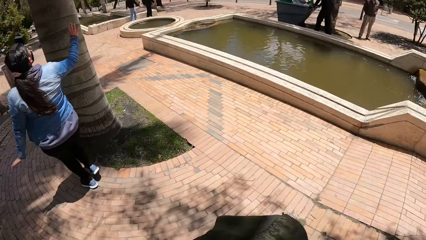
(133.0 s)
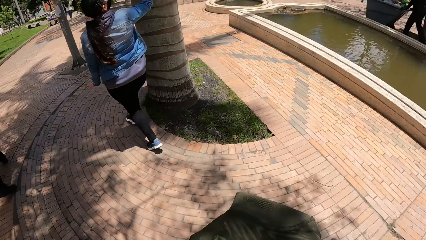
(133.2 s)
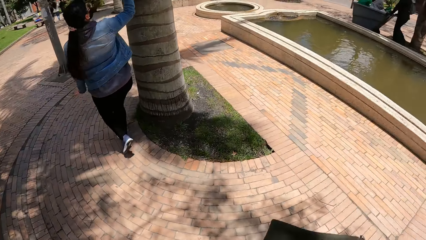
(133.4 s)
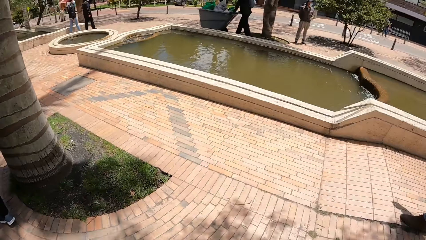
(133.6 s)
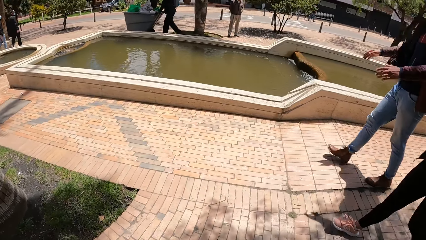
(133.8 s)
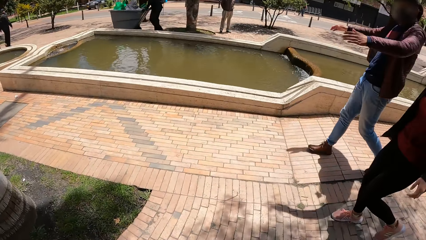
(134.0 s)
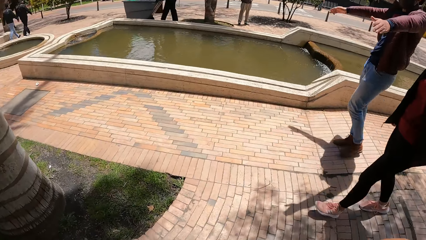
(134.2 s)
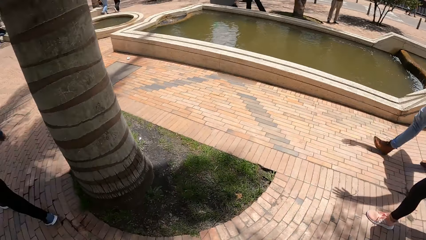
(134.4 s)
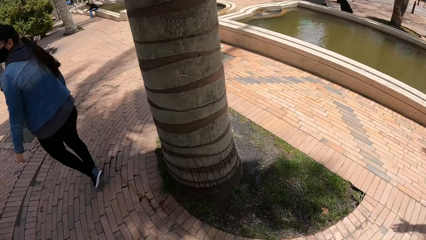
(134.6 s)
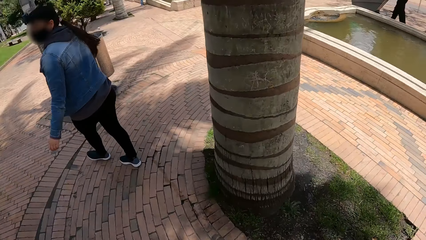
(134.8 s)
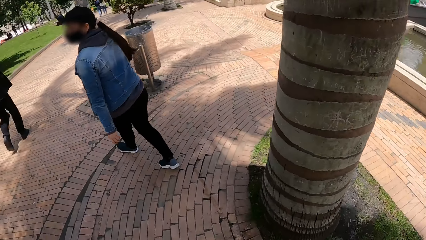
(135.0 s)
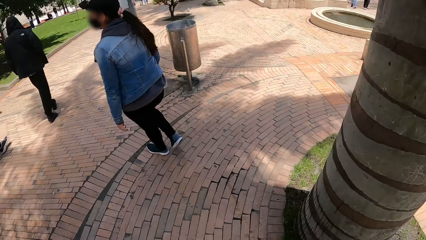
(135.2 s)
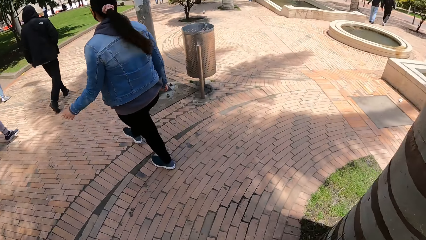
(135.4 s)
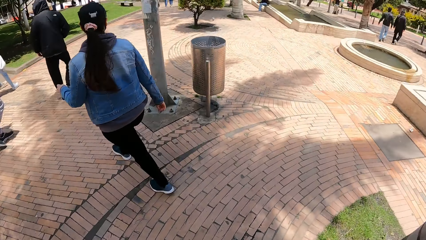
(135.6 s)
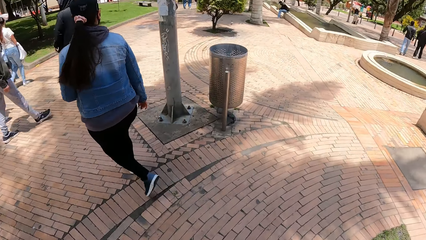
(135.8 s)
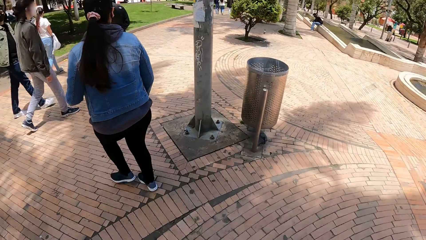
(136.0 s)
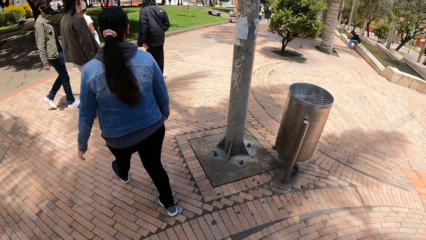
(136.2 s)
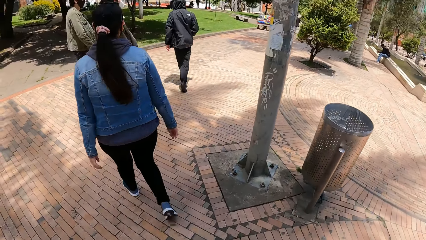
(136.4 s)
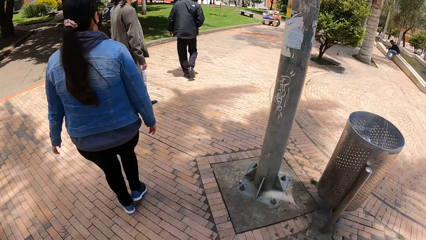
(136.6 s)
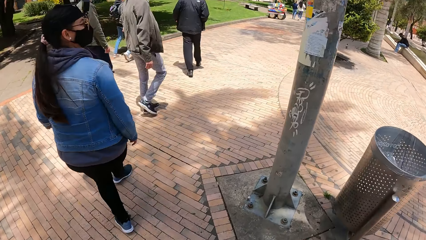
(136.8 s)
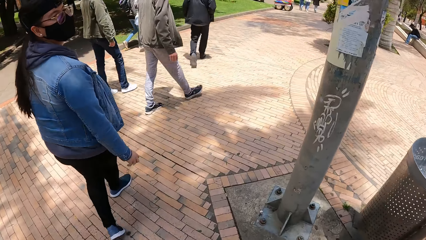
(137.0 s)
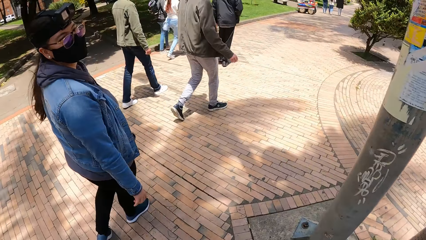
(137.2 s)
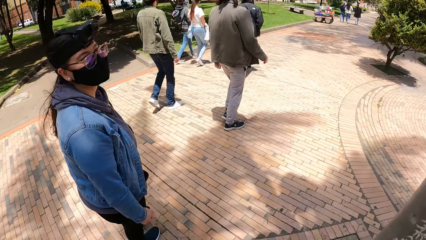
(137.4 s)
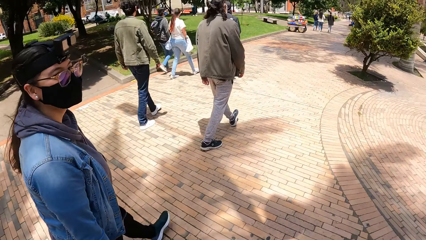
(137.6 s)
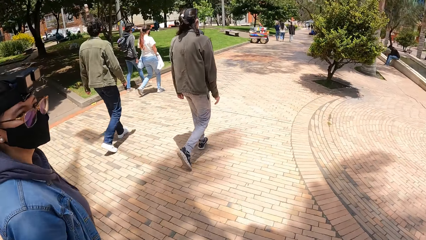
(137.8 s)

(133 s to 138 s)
The woman touches a tree with her right hand.

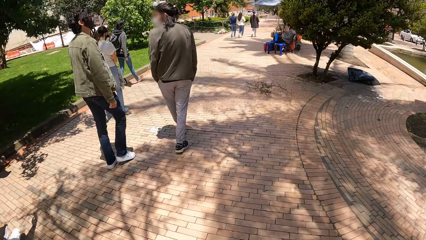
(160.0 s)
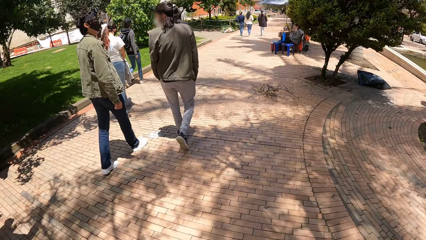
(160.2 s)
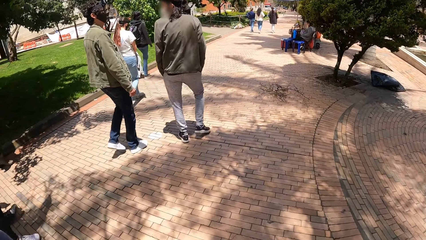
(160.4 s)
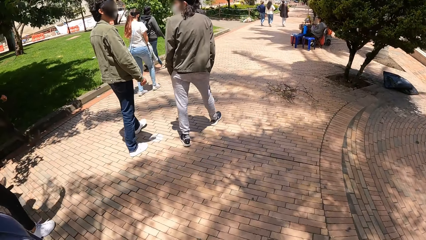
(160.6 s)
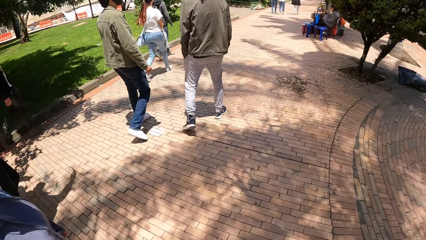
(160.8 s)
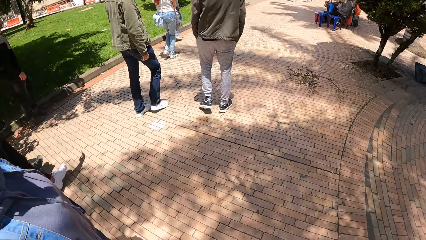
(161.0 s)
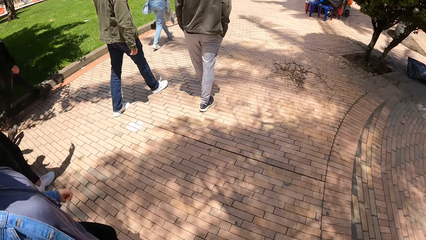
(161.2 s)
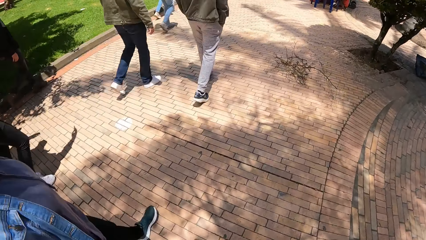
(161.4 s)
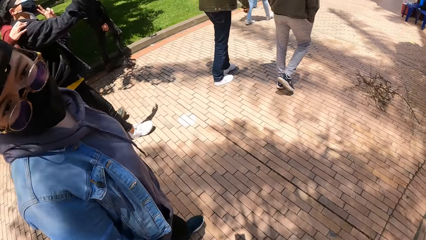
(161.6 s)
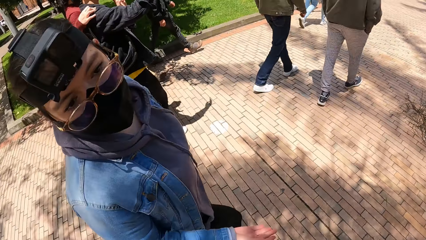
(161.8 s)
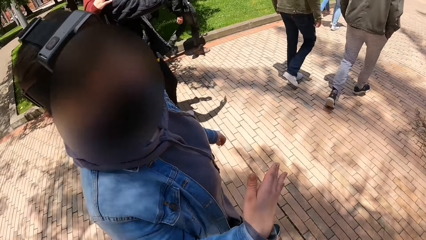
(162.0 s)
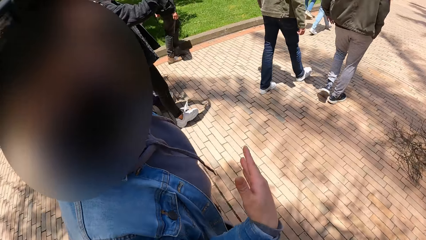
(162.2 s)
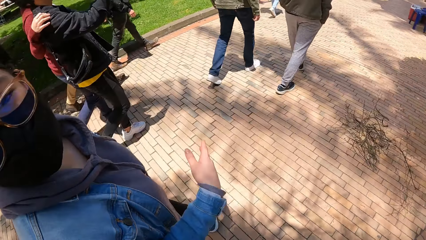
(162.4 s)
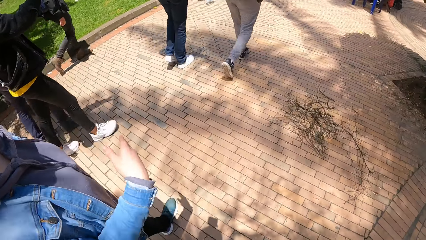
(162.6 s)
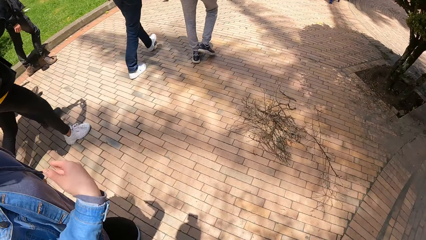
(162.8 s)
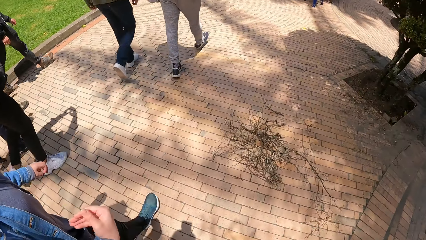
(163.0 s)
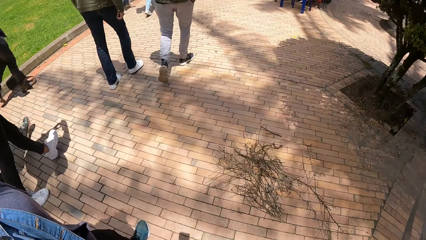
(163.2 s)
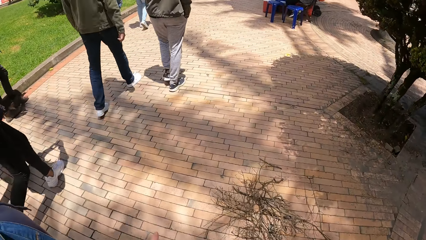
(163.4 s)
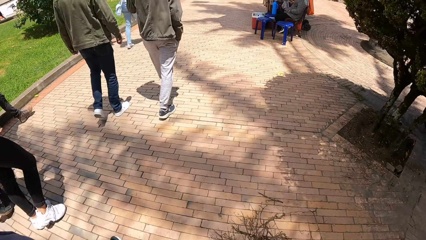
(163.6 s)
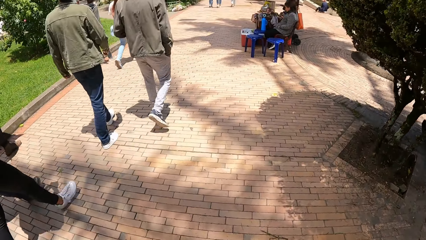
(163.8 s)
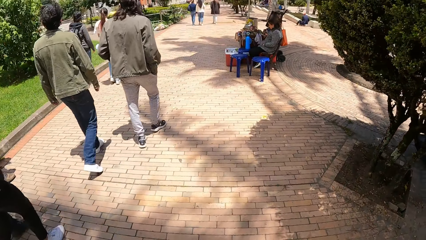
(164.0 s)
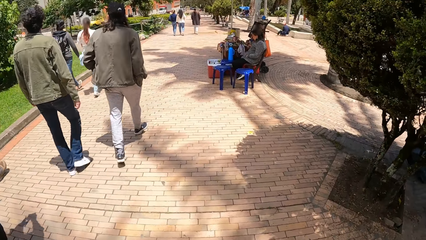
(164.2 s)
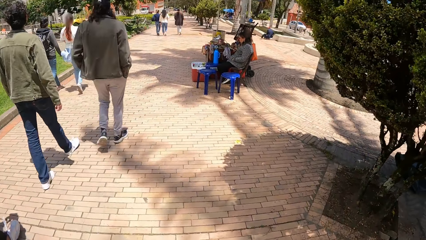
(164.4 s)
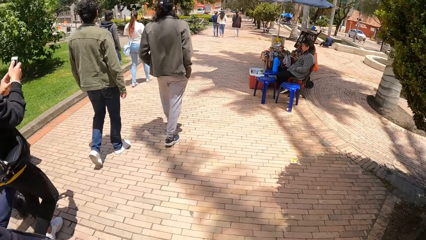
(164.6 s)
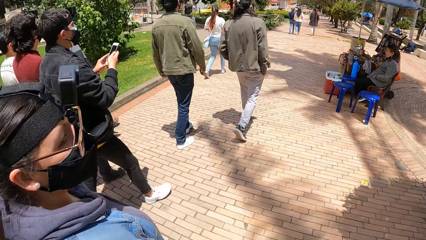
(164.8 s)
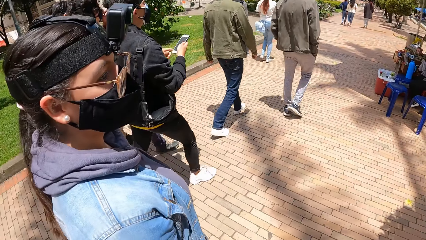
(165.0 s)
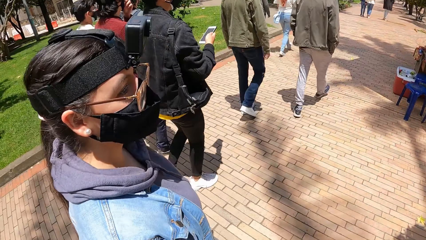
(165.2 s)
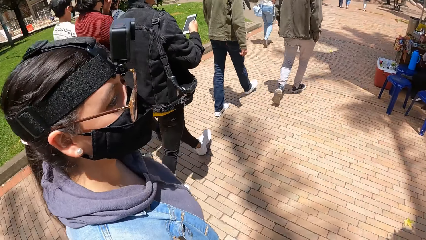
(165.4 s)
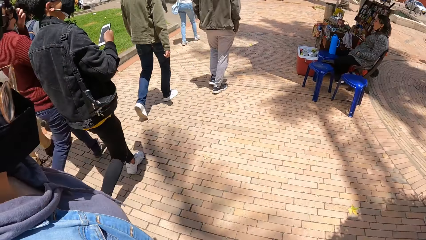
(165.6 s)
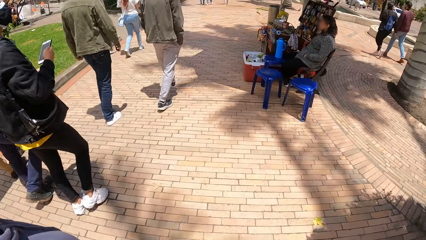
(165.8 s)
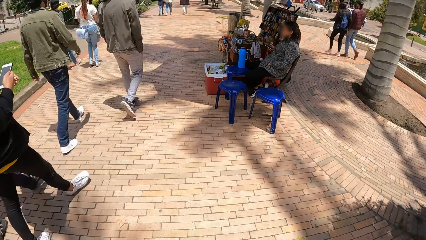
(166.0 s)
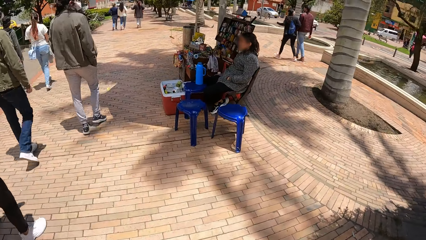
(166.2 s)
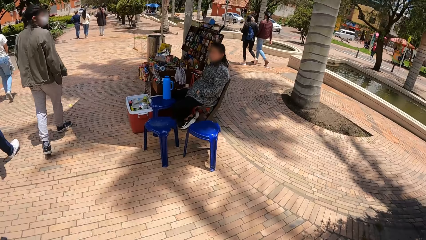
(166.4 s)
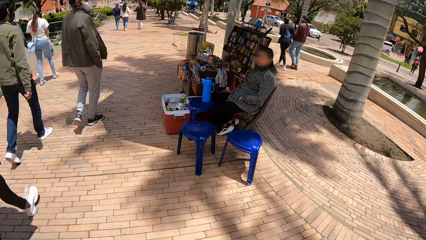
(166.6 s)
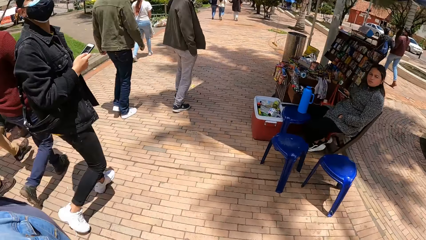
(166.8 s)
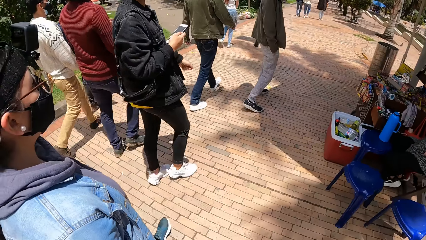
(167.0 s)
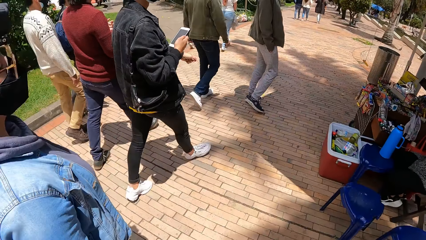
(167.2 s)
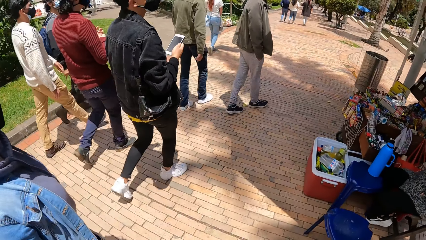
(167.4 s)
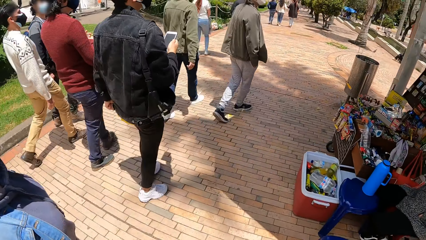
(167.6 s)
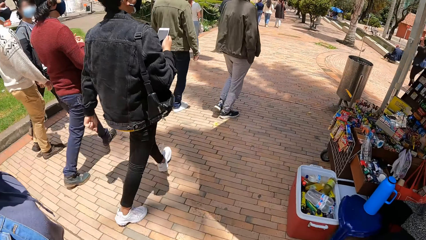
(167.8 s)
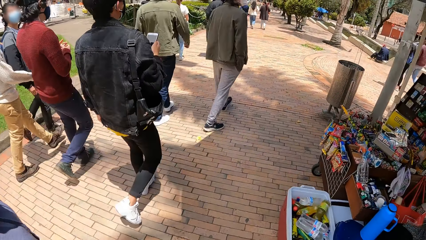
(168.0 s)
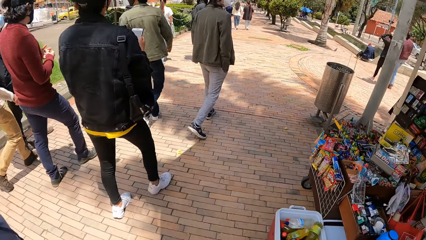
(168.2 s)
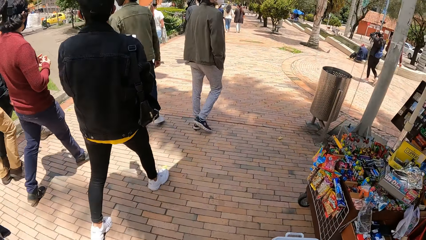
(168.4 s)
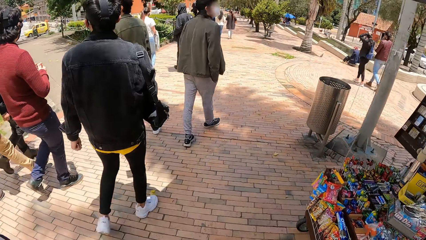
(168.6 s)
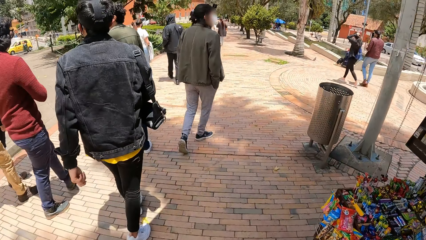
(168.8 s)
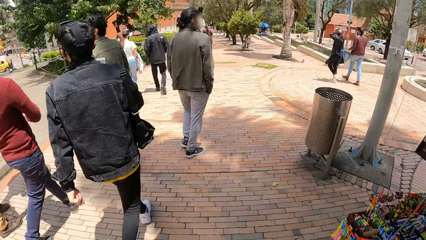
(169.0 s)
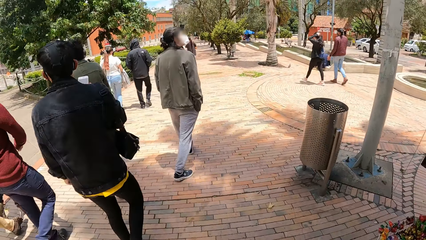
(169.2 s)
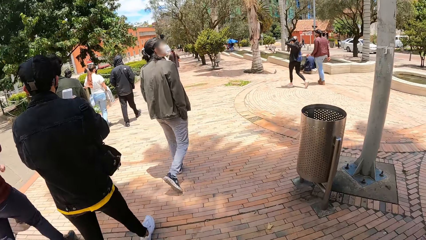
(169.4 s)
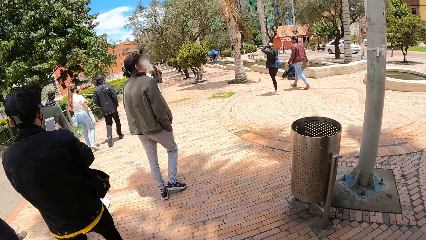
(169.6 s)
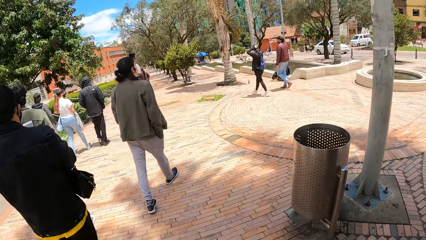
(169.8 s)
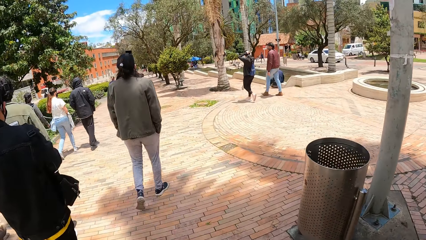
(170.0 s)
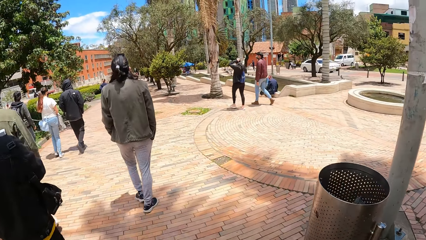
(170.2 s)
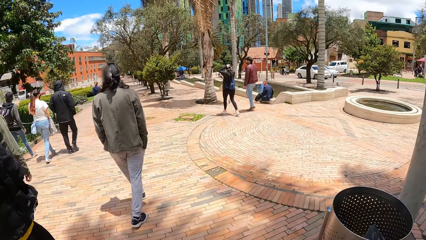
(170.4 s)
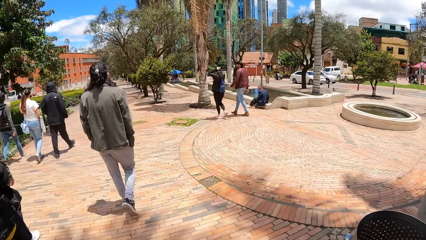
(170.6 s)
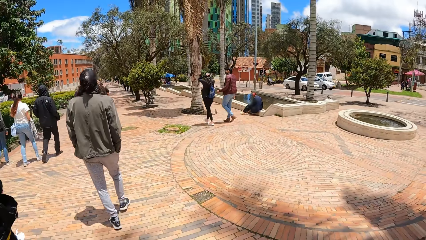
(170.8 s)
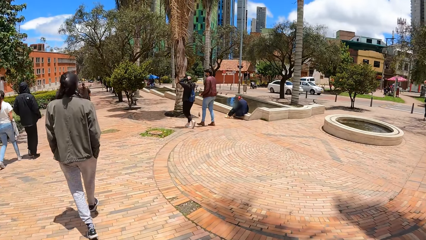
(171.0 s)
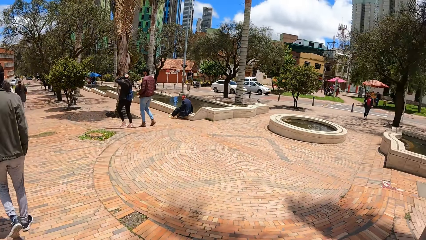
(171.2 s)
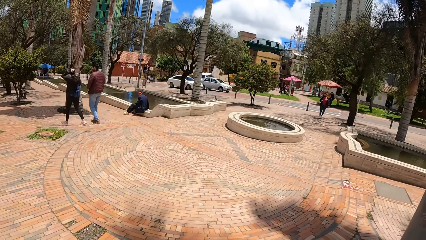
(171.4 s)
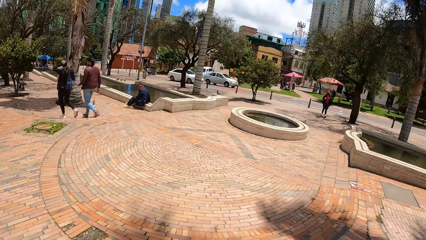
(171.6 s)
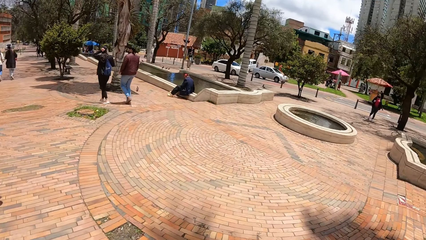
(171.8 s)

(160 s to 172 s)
The camera wearer interacts with the woman.
